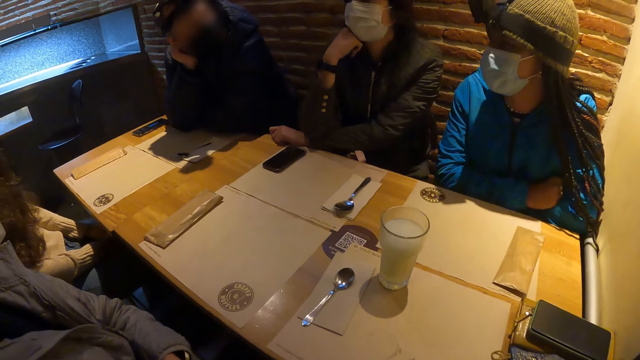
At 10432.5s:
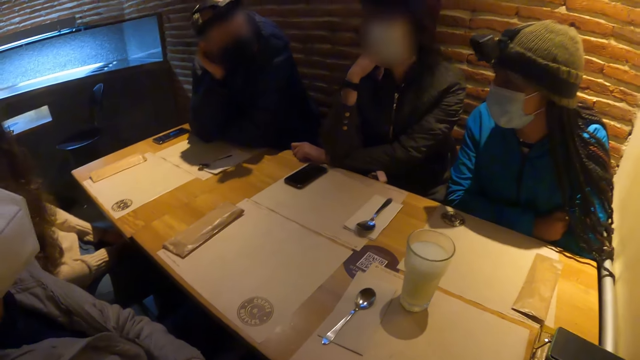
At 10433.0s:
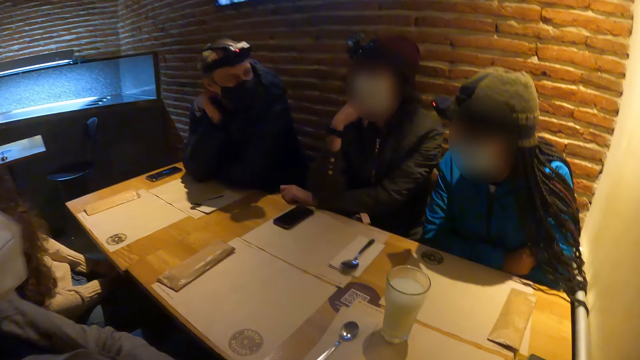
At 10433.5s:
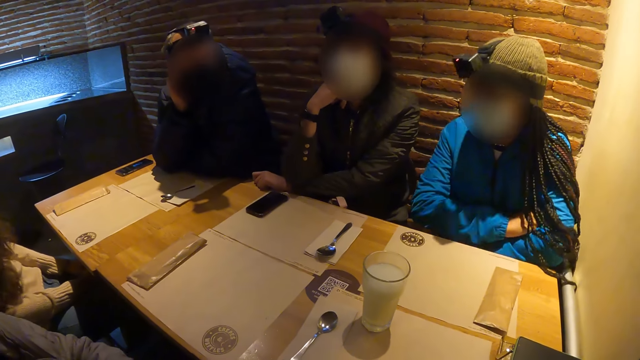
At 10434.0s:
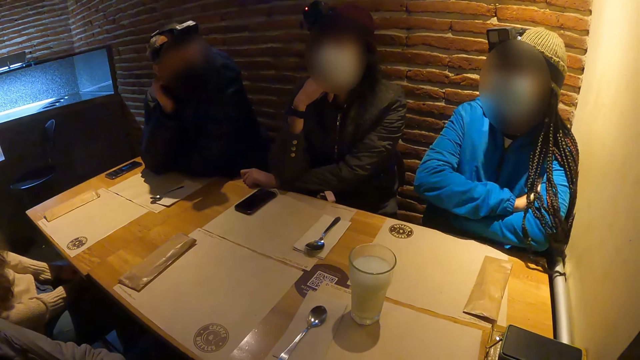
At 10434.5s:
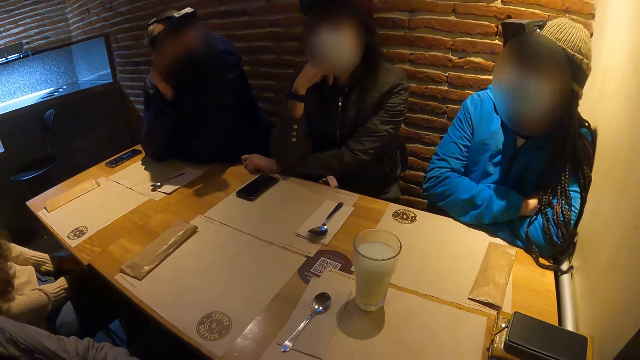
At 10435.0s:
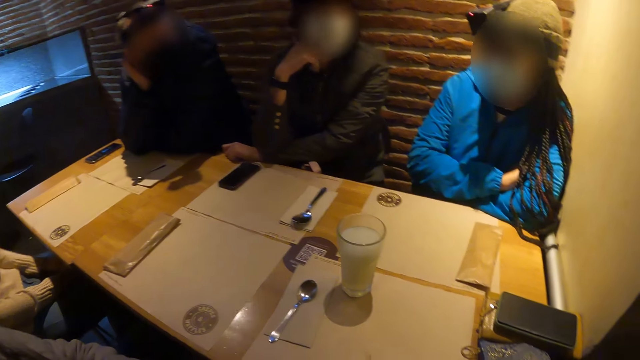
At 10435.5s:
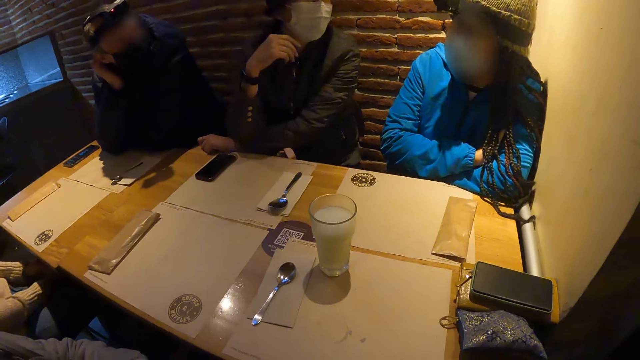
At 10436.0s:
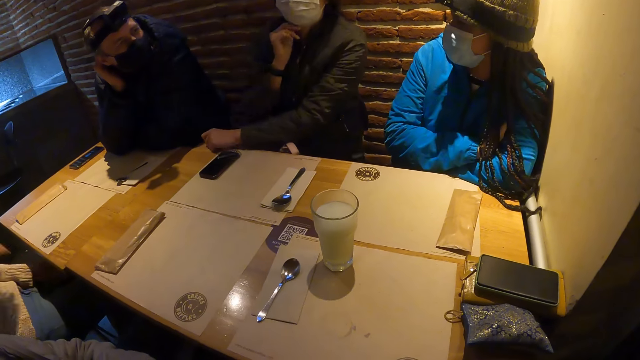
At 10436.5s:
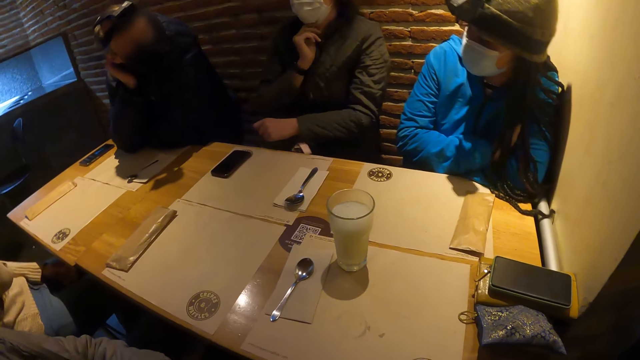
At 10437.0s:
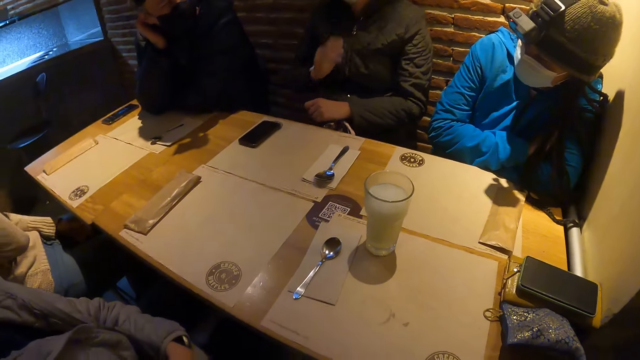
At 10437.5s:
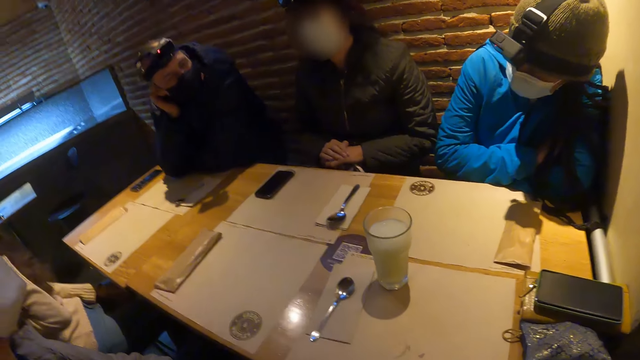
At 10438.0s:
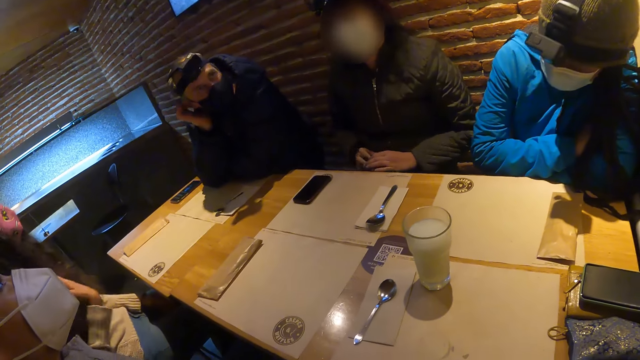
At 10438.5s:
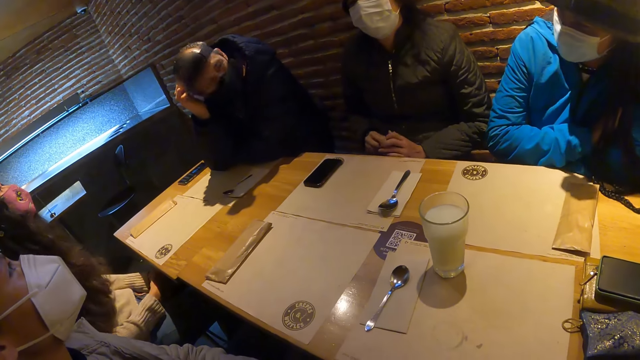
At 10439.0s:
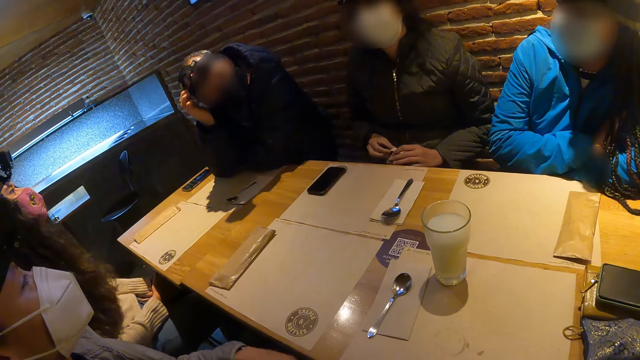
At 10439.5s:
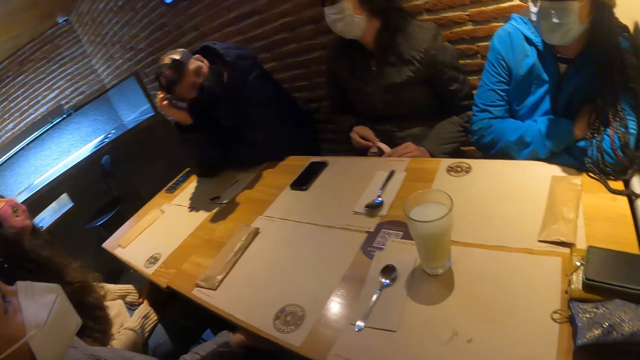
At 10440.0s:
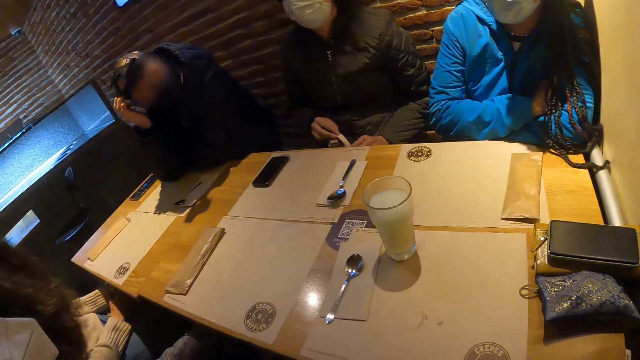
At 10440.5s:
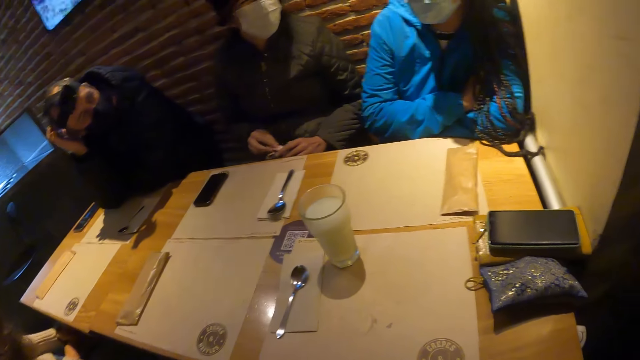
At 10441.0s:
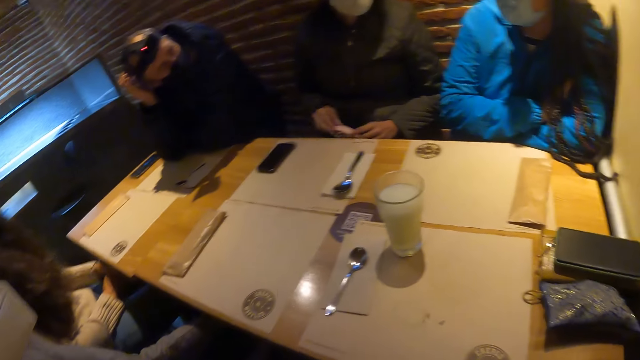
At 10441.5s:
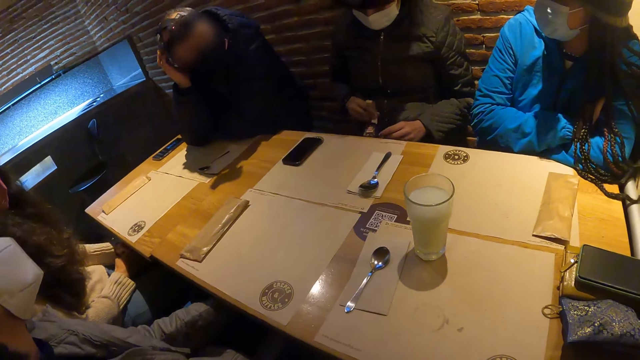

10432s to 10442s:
A woman removes her left hand from the table. The woman lowers her right hand. A man scratches his hair with his left hand. The woman moves her right hand around a bag.

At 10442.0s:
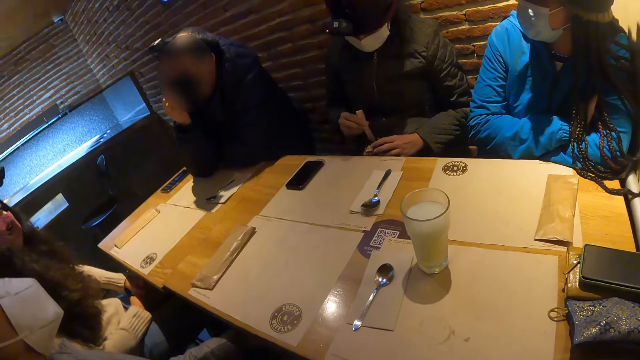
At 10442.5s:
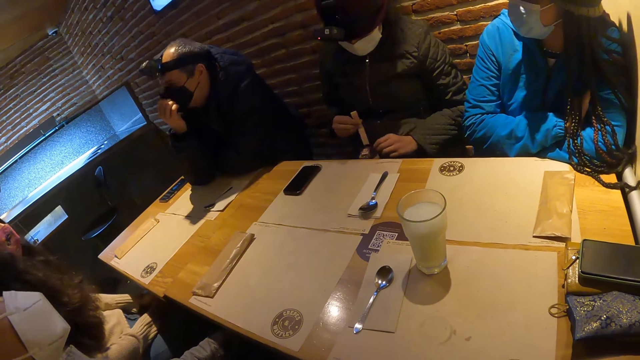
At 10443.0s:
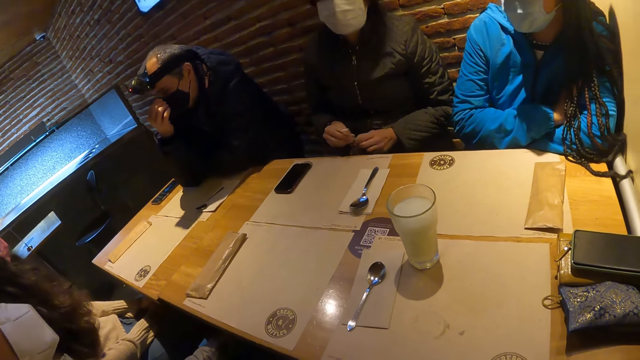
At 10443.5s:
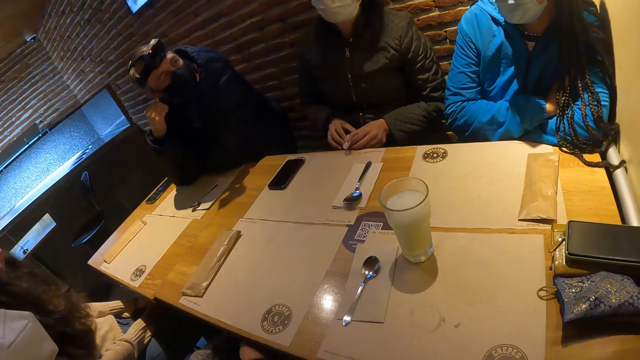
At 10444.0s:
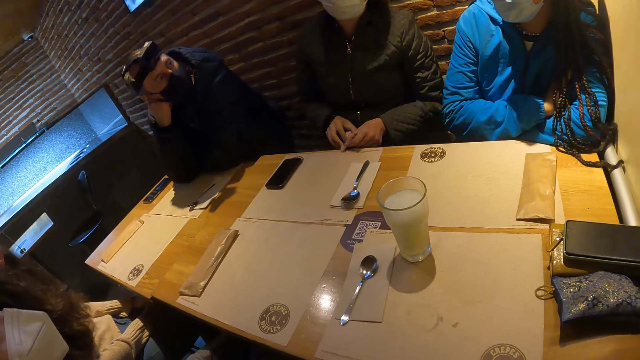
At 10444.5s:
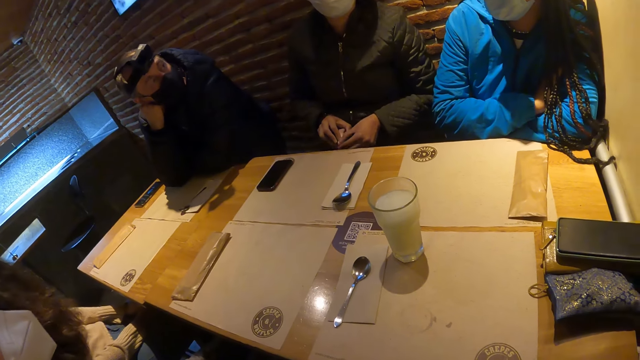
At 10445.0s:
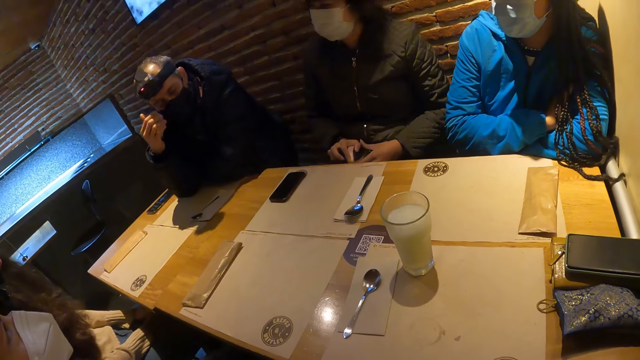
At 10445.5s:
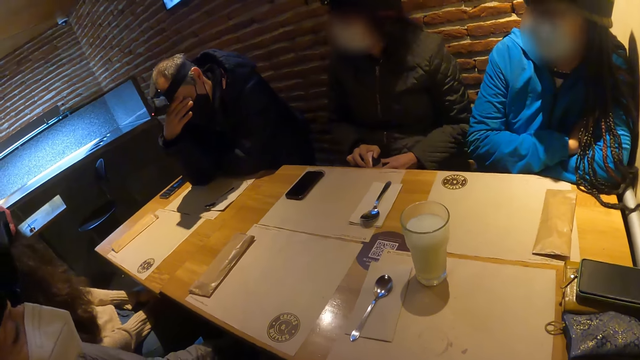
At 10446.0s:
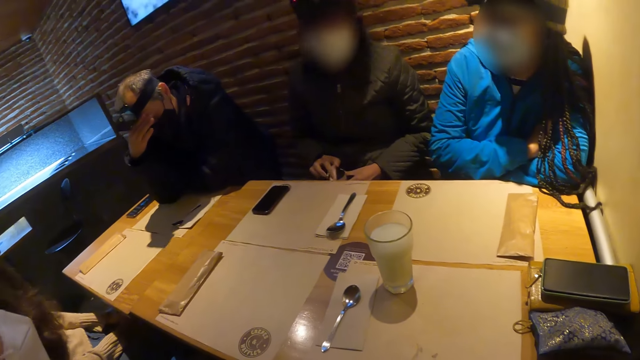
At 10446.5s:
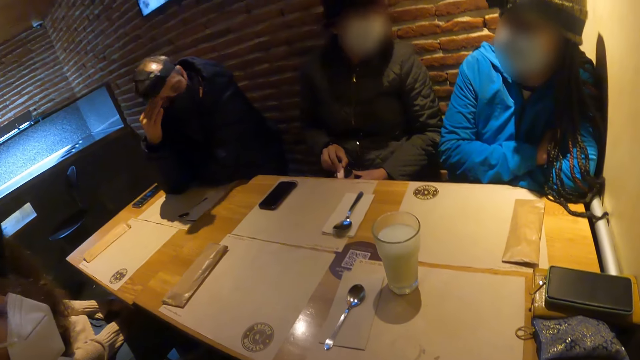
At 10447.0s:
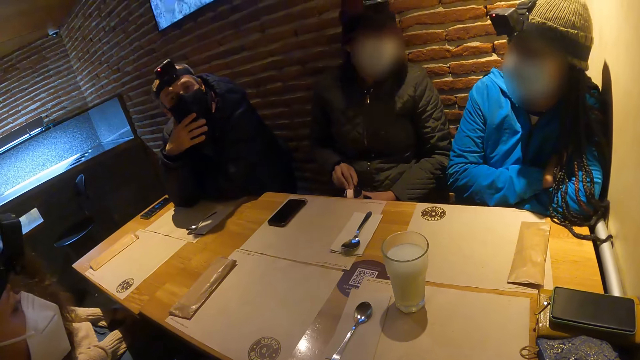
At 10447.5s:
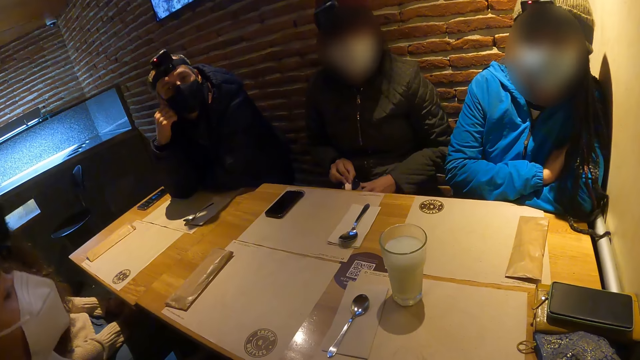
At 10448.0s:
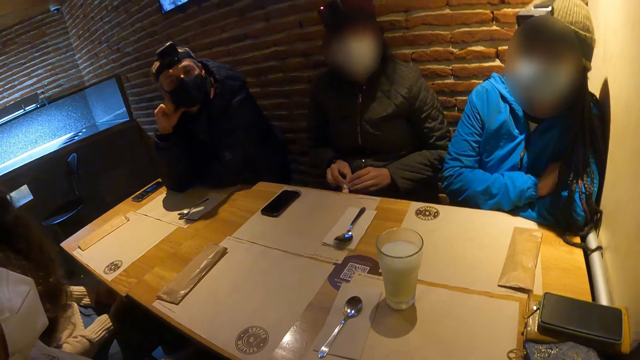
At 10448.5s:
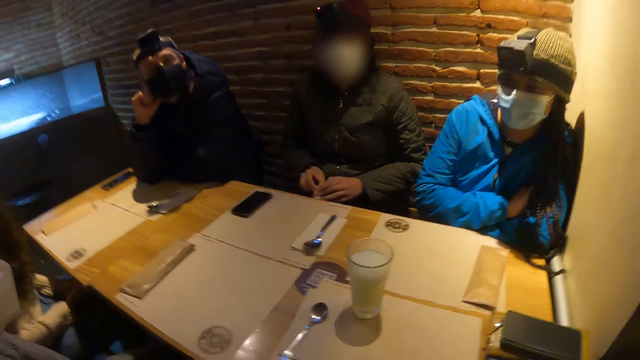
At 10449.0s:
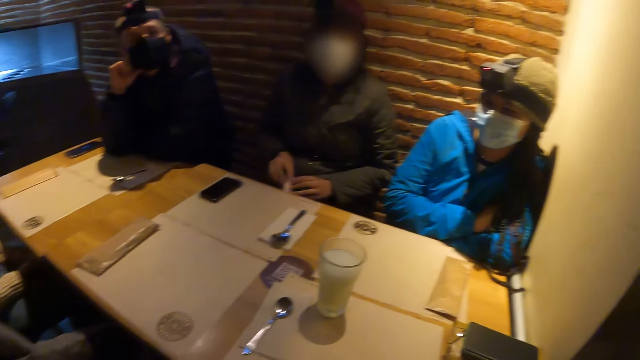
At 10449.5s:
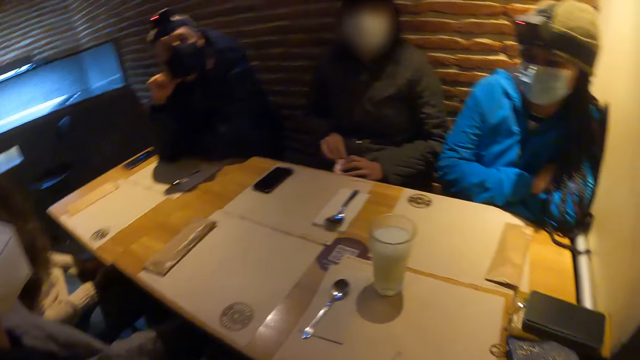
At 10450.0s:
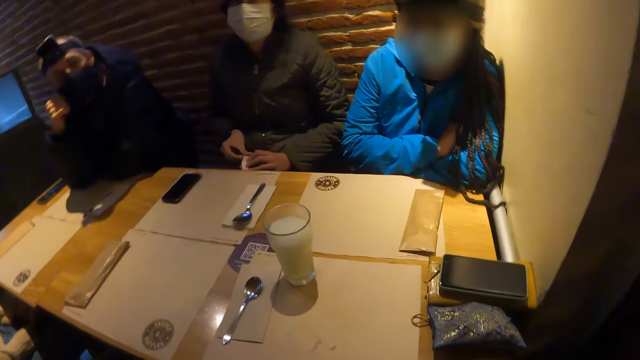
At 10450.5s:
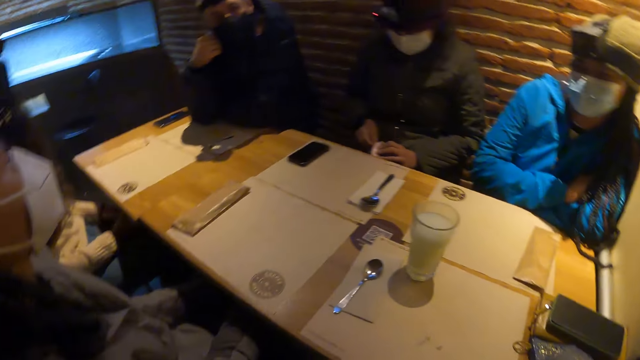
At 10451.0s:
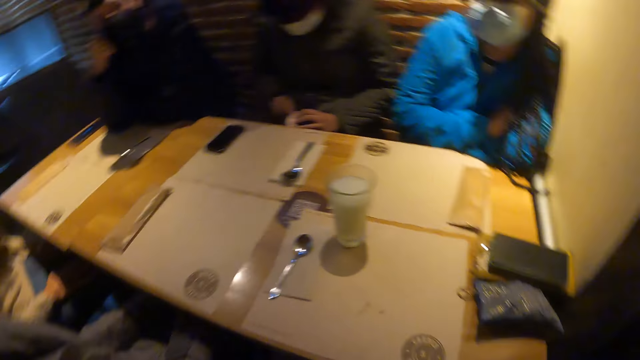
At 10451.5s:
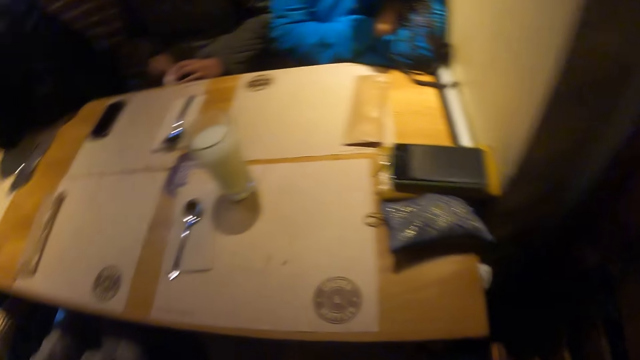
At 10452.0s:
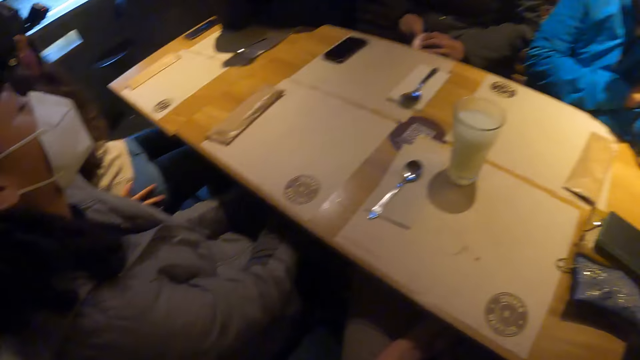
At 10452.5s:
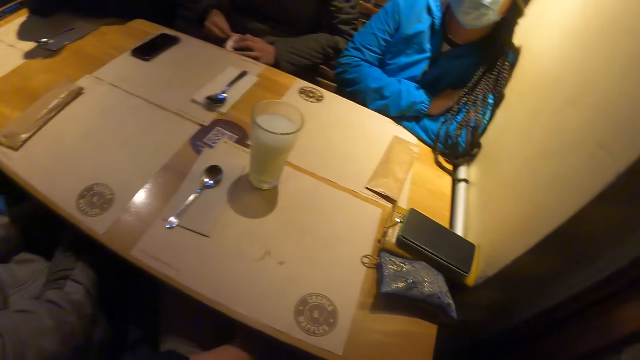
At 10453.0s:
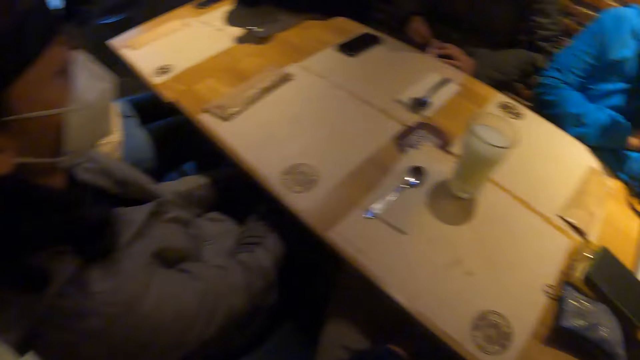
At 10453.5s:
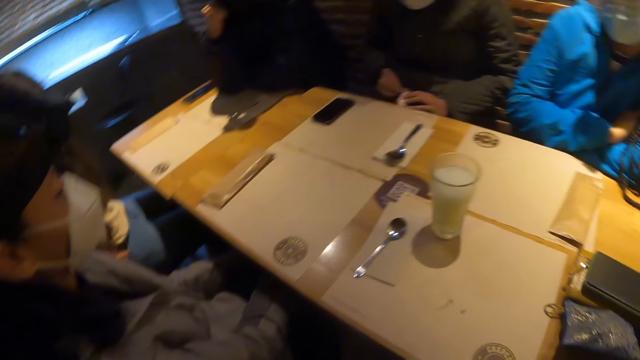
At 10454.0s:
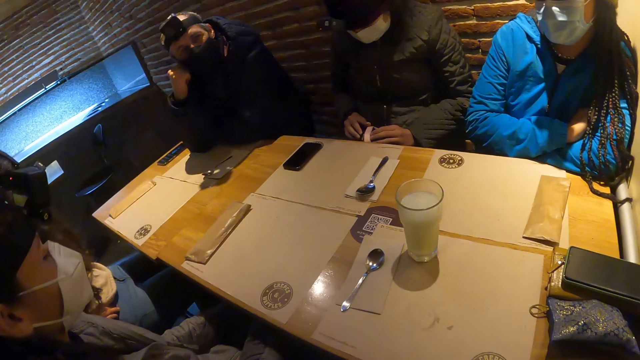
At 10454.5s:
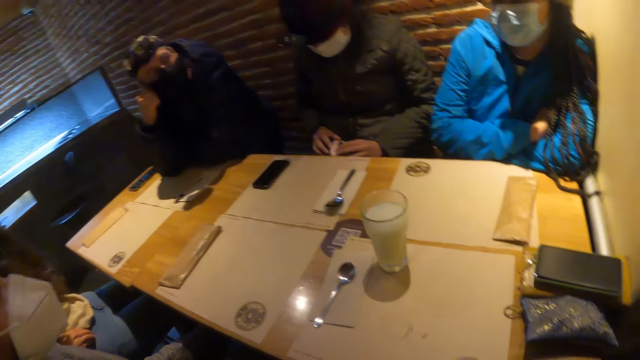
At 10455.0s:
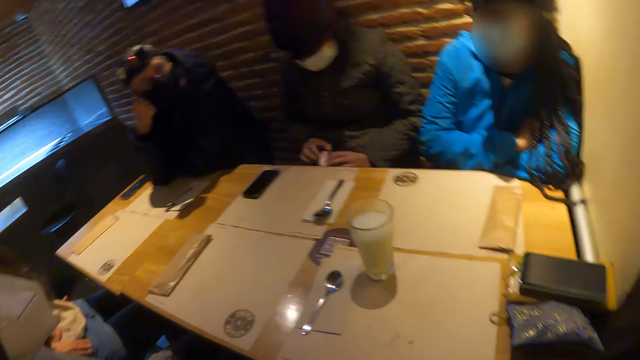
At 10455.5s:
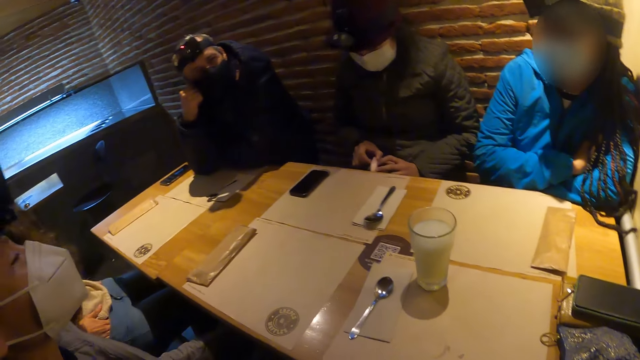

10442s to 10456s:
The man adjusts his face mask with his right hand. He places his right hand beneath his jaw. He cleans his face with his hands. He places his right hand beneath his jaw. The camera wearer converses with a group of people.
